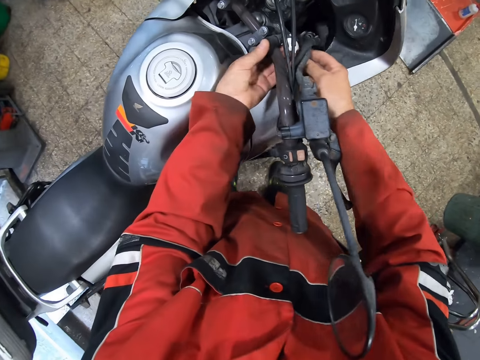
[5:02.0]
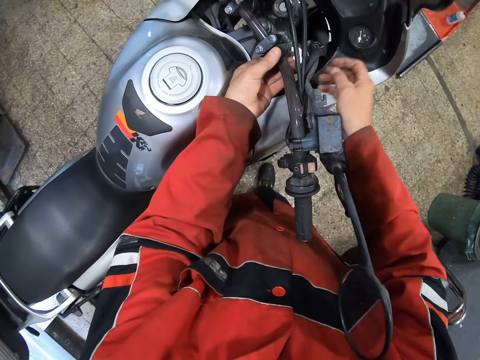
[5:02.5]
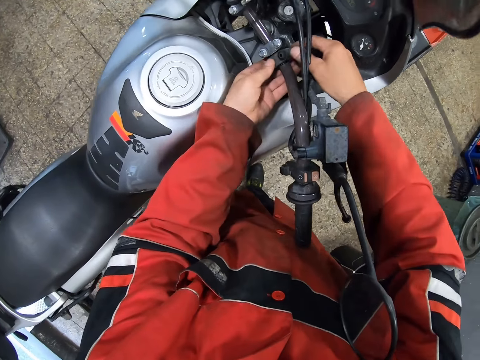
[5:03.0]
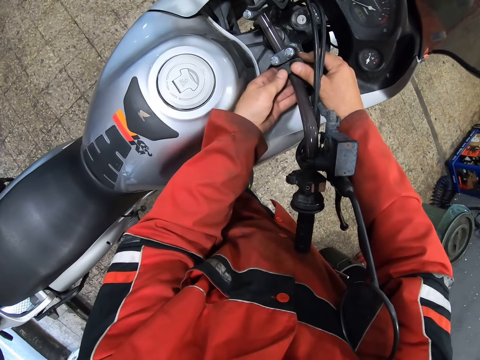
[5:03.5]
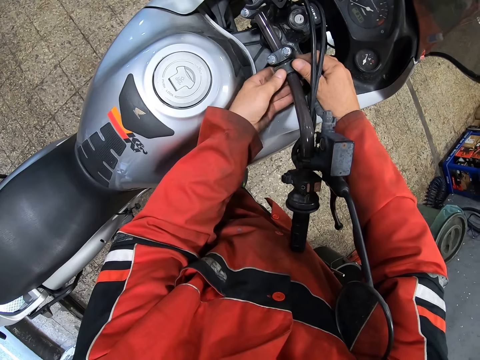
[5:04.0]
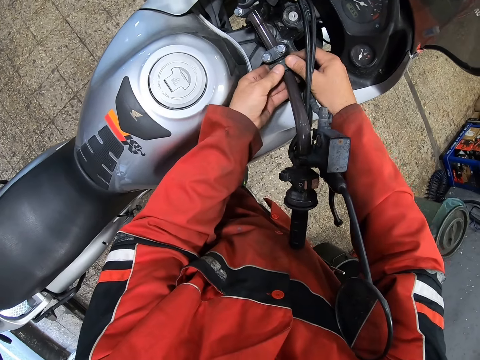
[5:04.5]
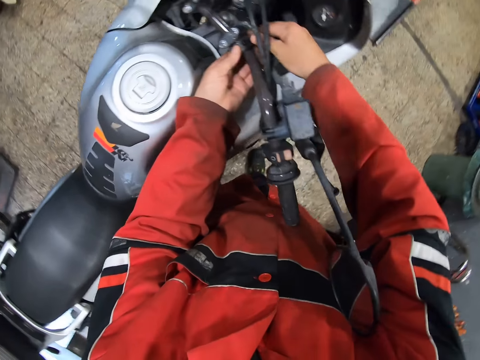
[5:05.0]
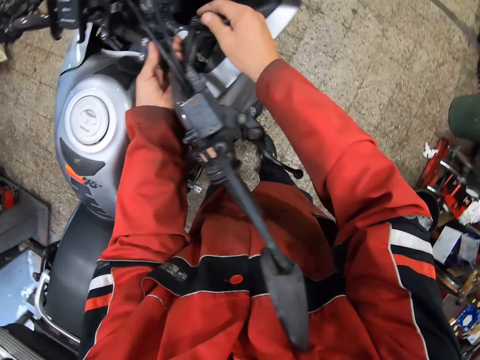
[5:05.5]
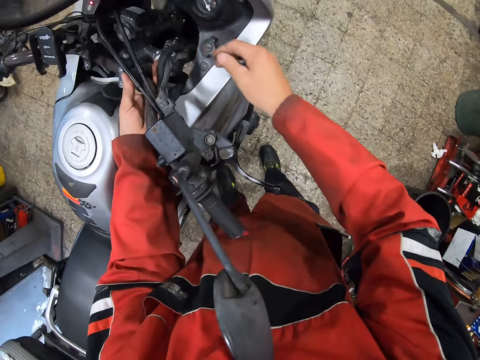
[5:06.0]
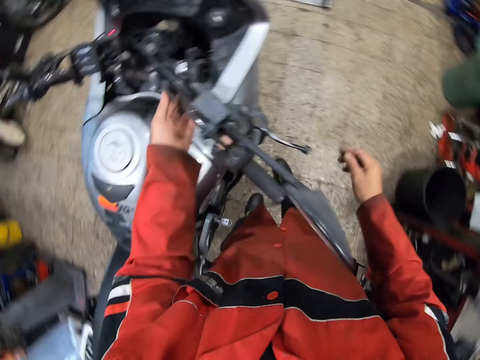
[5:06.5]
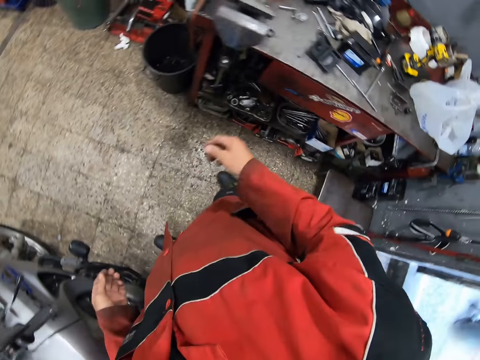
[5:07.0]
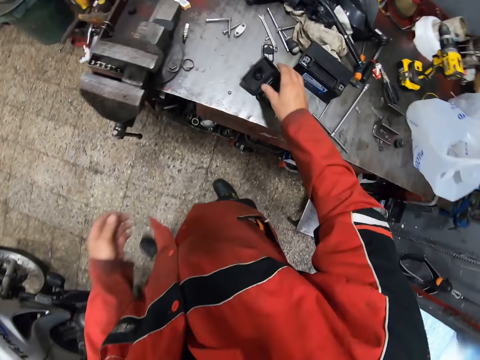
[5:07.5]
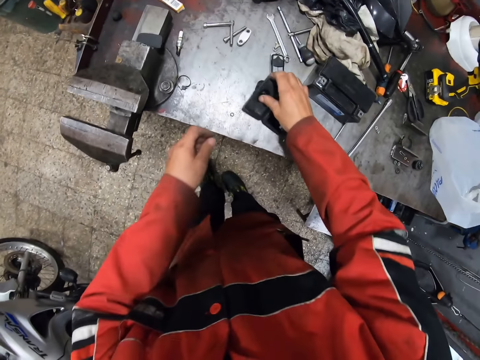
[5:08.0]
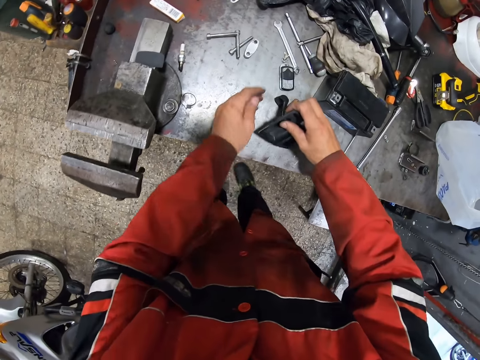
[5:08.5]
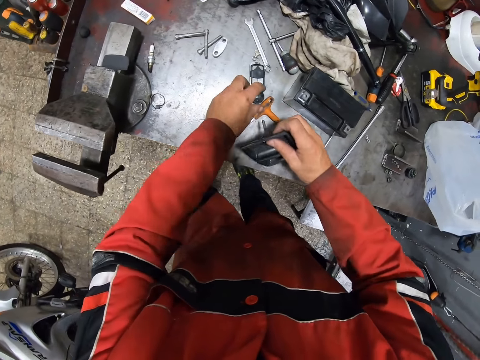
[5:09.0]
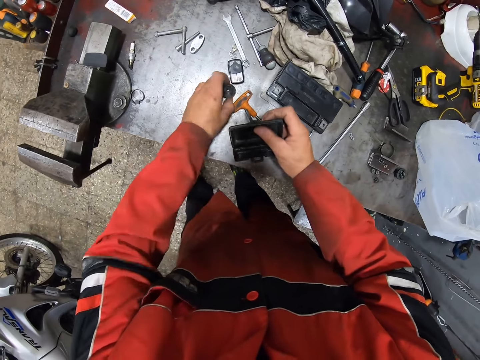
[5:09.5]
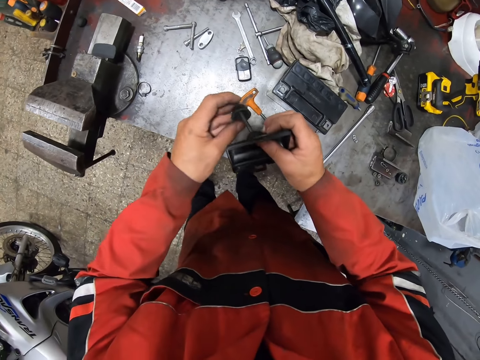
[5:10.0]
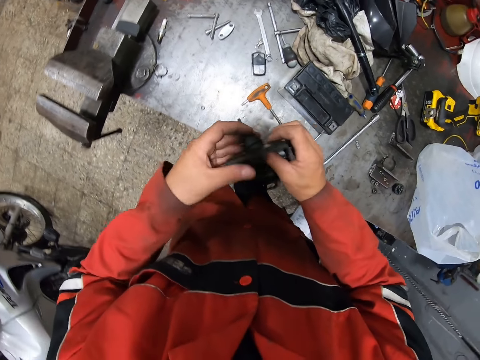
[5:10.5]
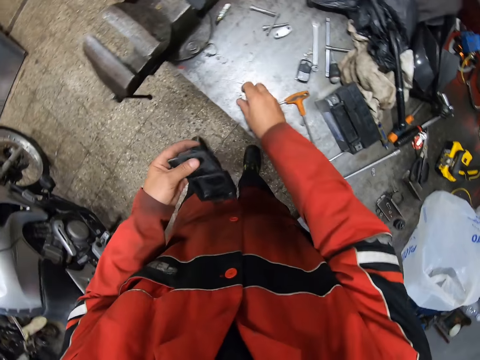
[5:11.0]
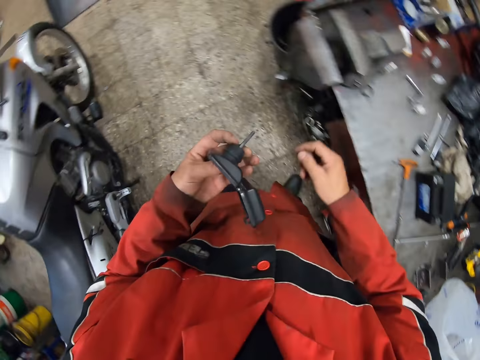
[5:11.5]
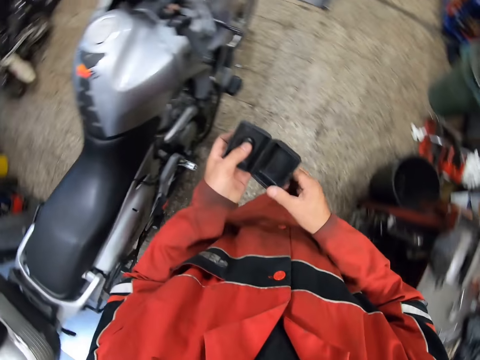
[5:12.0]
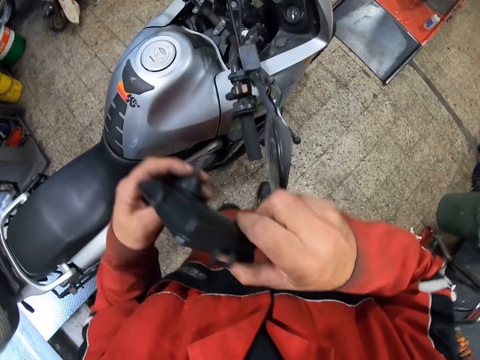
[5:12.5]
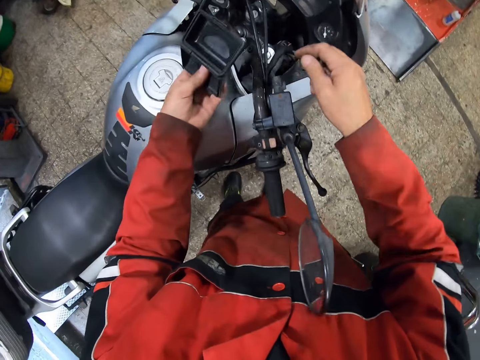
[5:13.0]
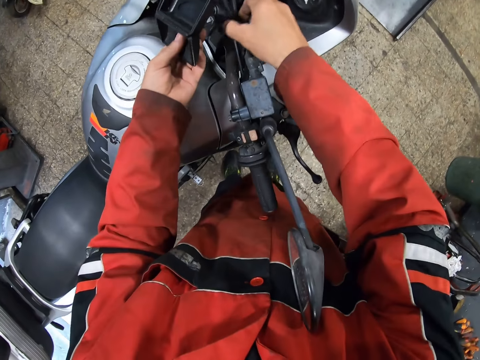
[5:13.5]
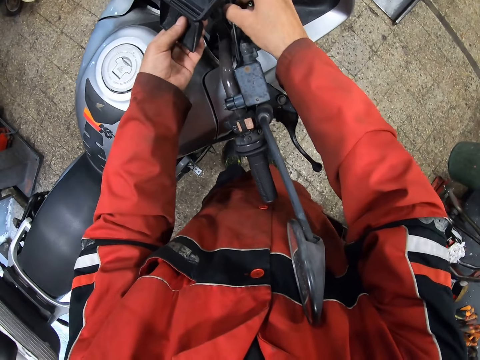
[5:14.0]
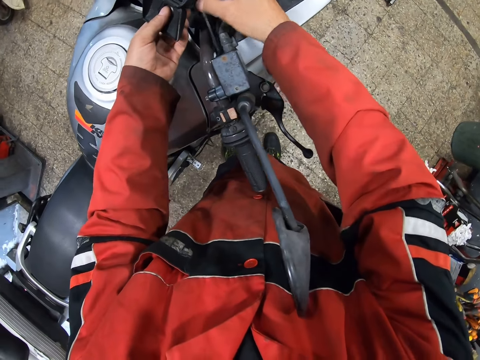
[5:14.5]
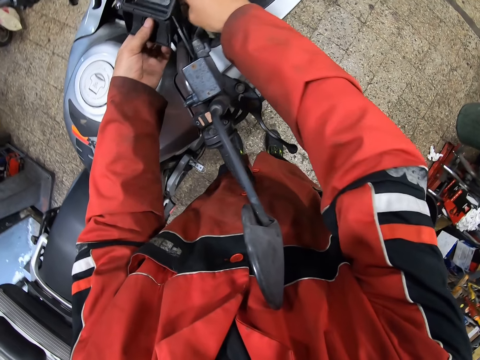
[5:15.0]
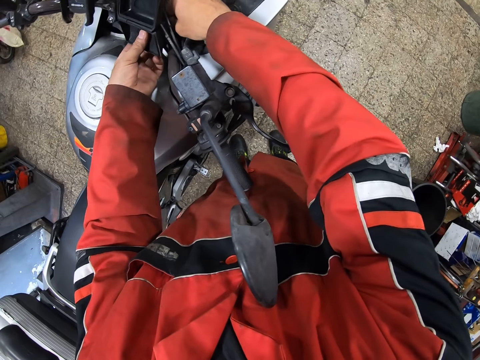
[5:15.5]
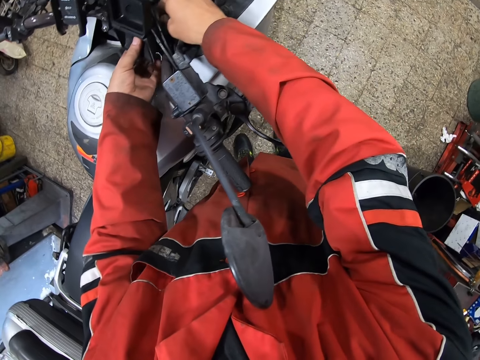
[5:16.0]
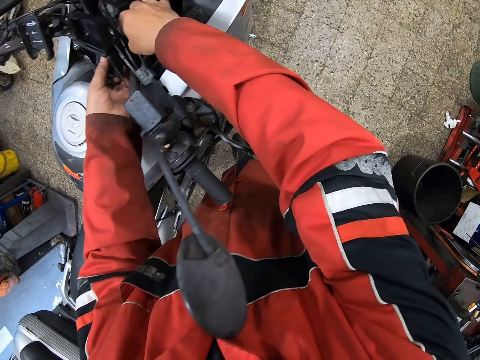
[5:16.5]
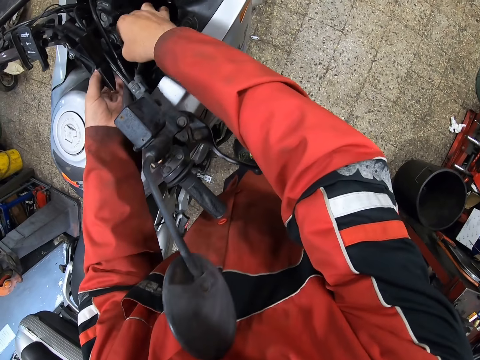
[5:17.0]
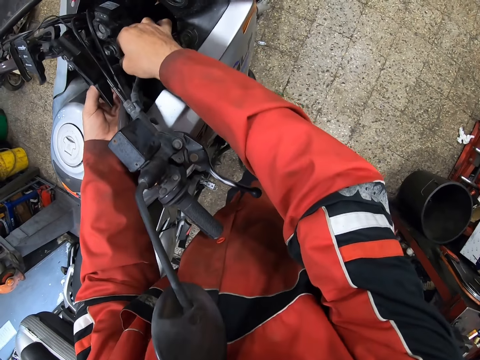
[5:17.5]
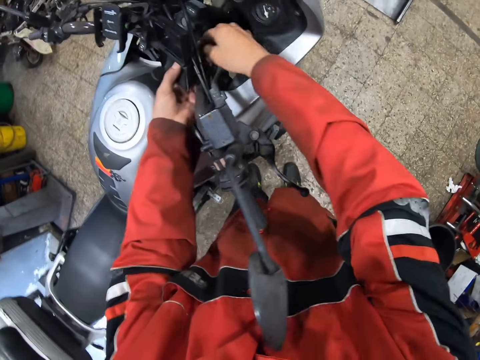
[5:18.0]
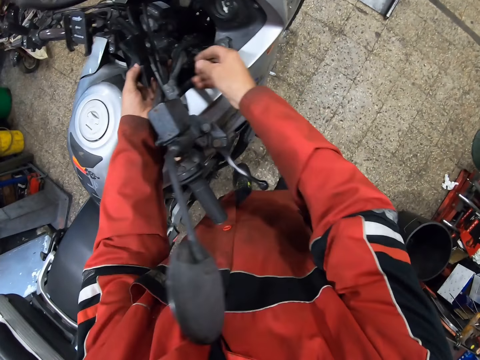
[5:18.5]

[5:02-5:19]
The camera wearer moves around. He picks the motorcycle case from the workbench with his right hand. He picks the screws from the workbench with his left hand. He attaches the screw to the motorcycle case with his left hand and holds the motorcycle case with his left hand. He fixes something. He picks a nut from the workbench with his right hand. He attaches the case to the motorcycle handle with his left hand and holds the motorcycle handle with his right hand. He fixes the motorcycle.

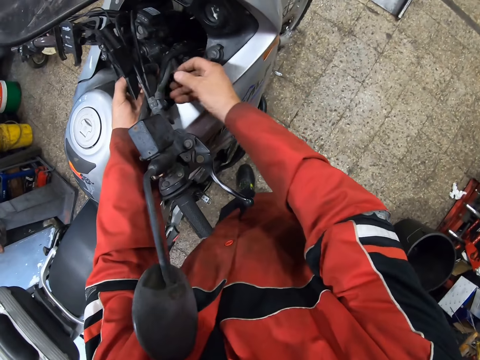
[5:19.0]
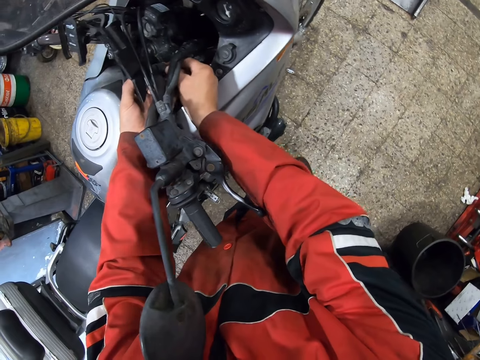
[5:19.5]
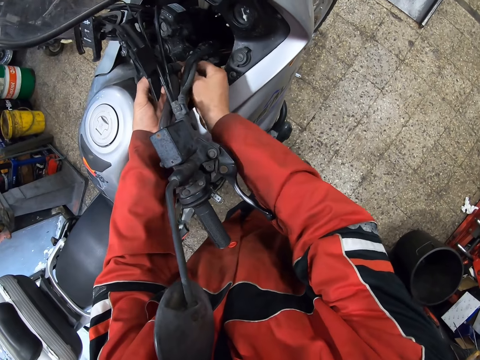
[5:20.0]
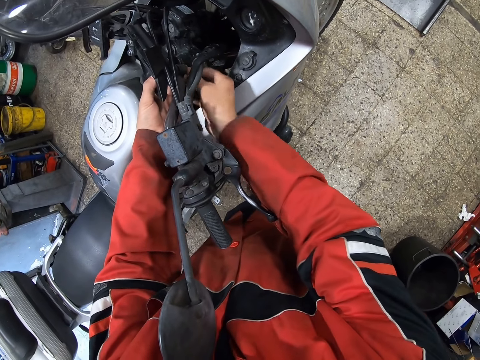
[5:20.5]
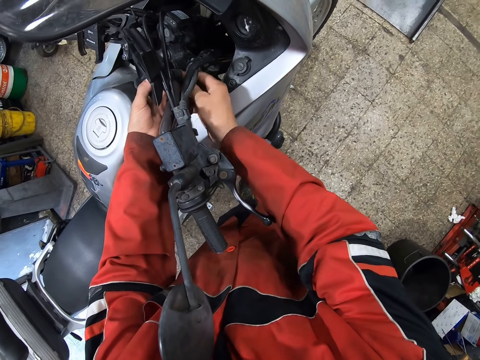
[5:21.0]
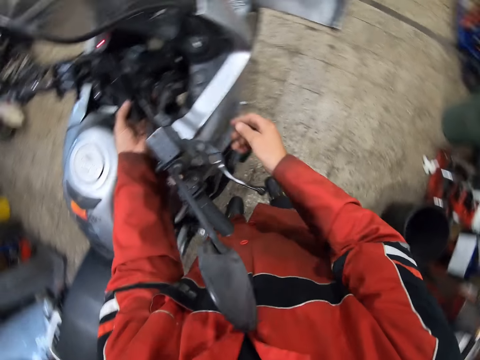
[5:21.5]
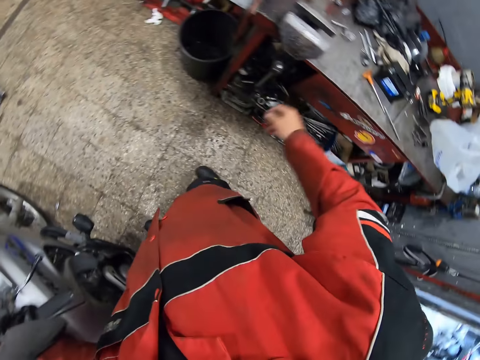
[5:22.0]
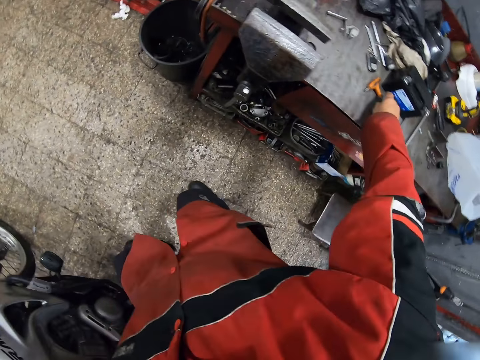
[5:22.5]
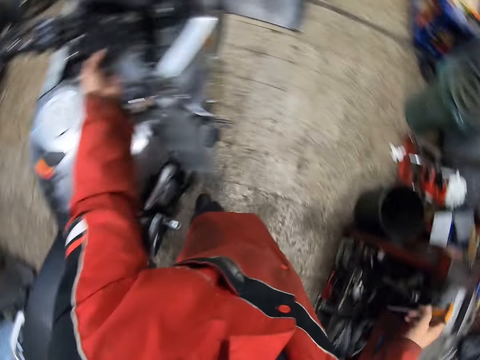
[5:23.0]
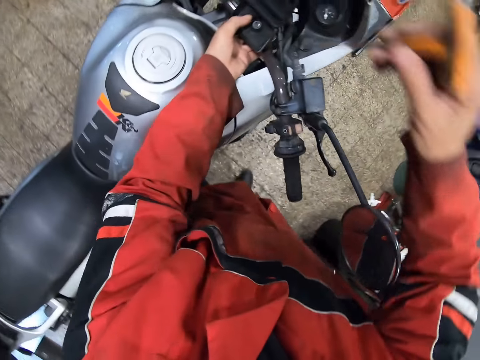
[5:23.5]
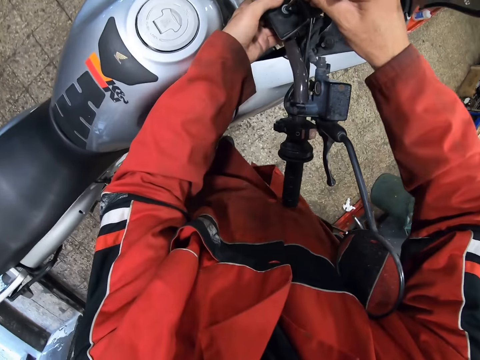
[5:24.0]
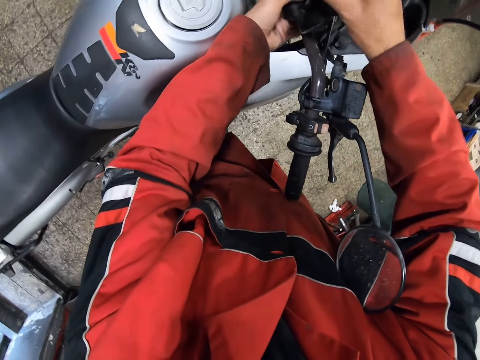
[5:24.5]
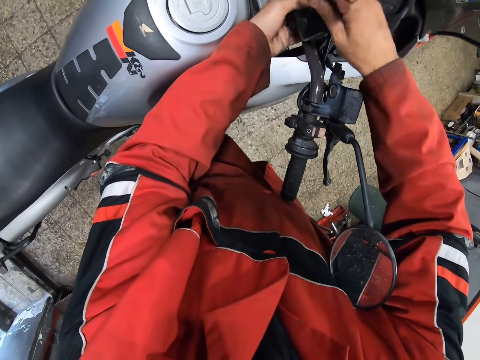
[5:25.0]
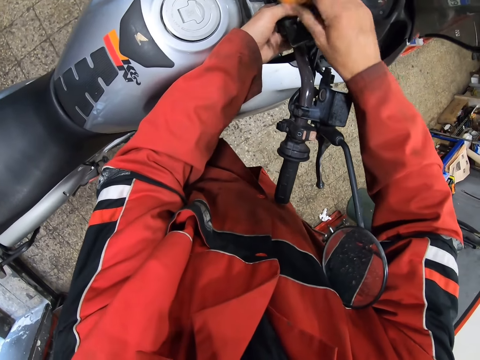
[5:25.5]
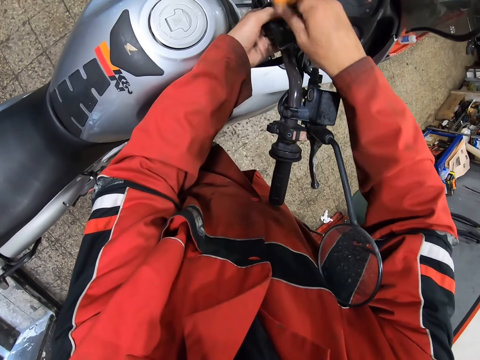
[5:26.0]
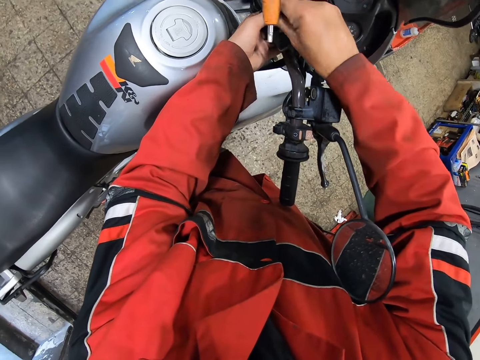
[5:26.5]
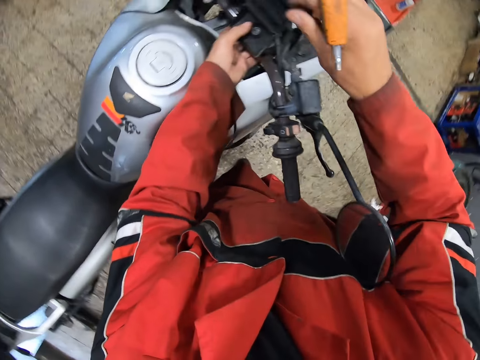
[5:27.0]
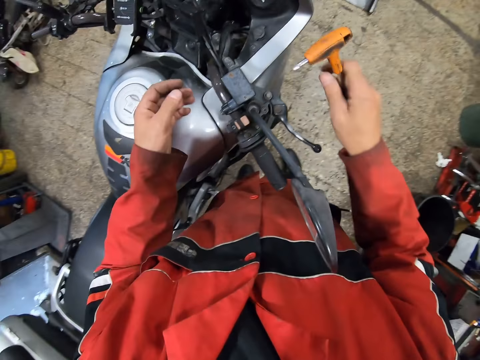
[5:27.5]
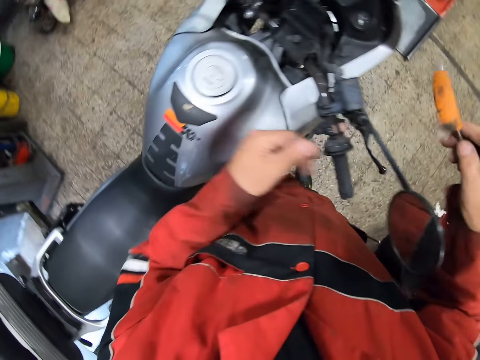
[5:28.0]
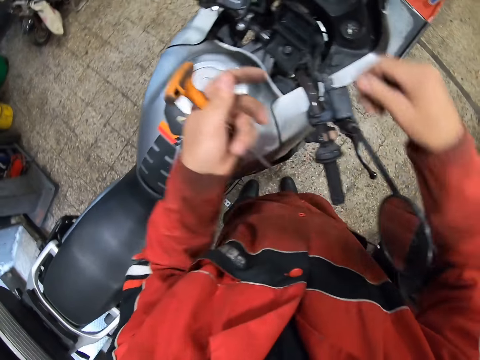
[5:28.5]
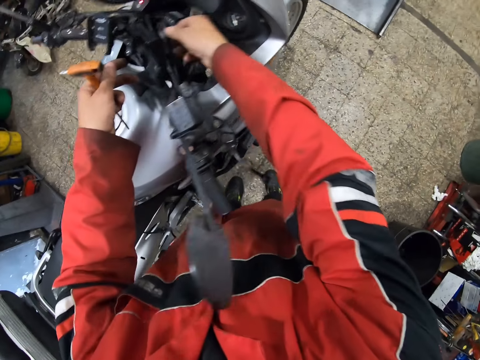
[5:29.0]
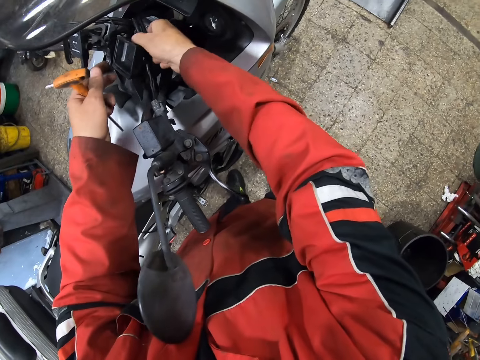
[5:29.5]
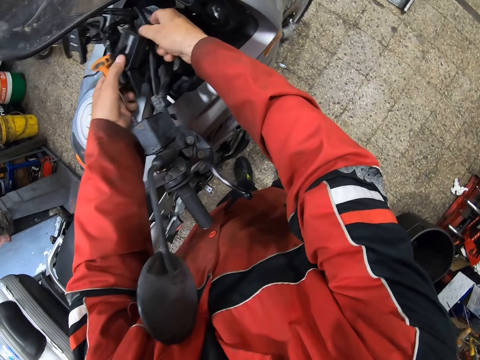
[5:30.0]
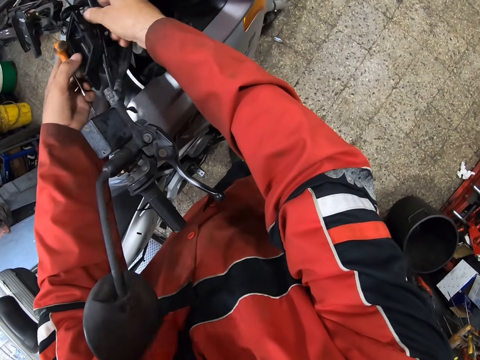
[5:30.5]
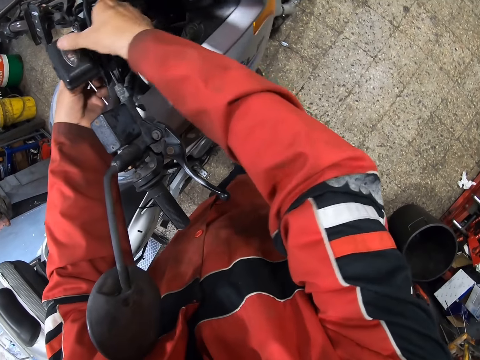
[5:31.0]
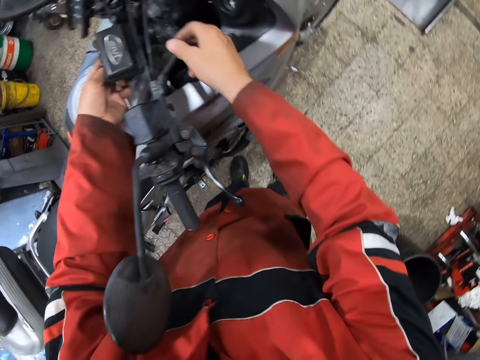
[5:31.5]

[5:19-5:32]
The camera wearer picks up a screwdriver from the workbench with his right hand. He screws the case on the motorcycle handle with his right hand. He moves around. He removes his left hand from the case on the motorcycle handle. He passes the screwdriver to his left hand with his right hand. He holds the case on the motorcycle handle with his right hand. He fixes the motorcycle. He holds the case on the motorcycle handle with his left hand. He encloses the case on the motorcycle handle with his right hand.
